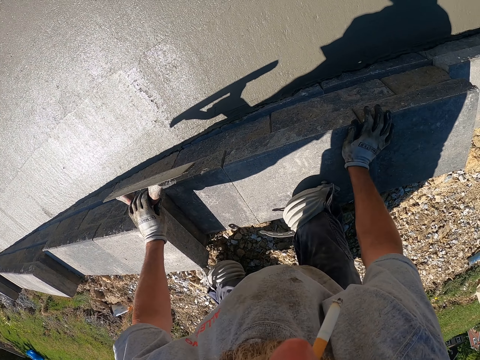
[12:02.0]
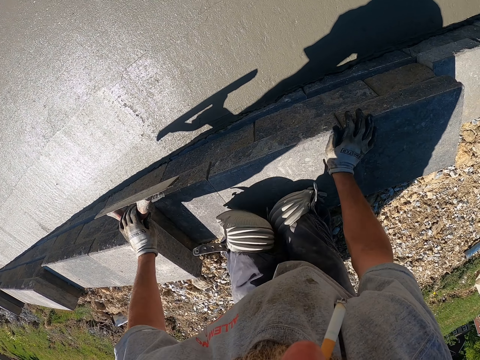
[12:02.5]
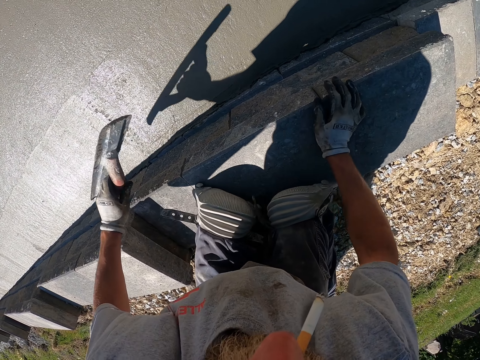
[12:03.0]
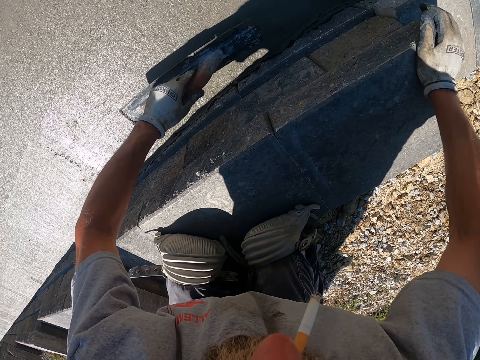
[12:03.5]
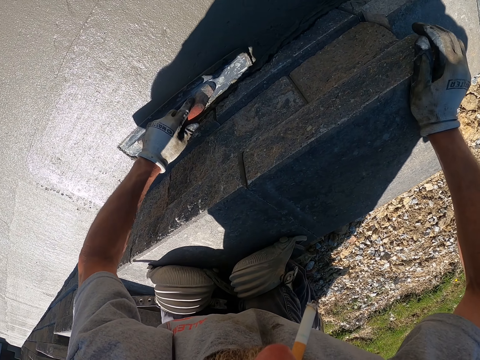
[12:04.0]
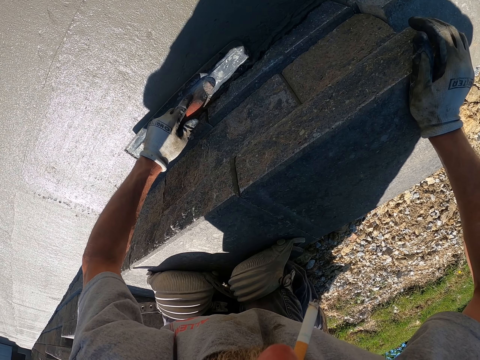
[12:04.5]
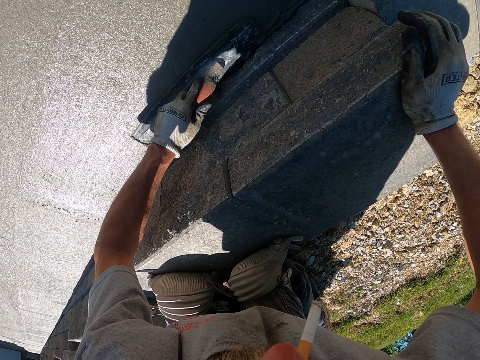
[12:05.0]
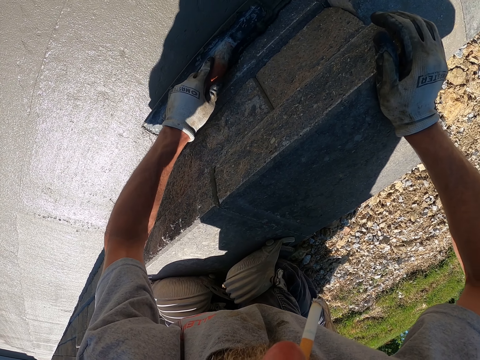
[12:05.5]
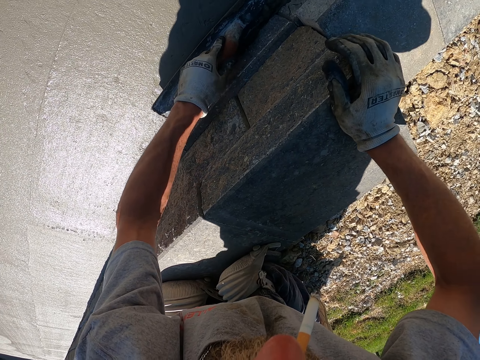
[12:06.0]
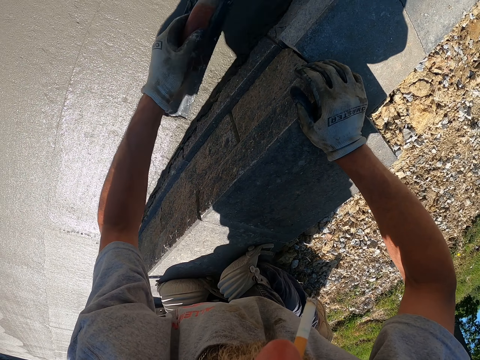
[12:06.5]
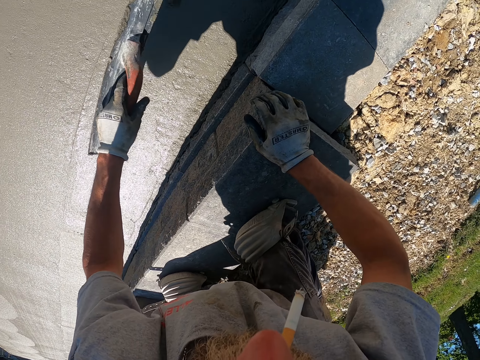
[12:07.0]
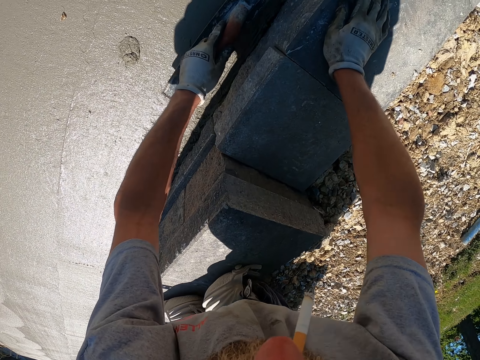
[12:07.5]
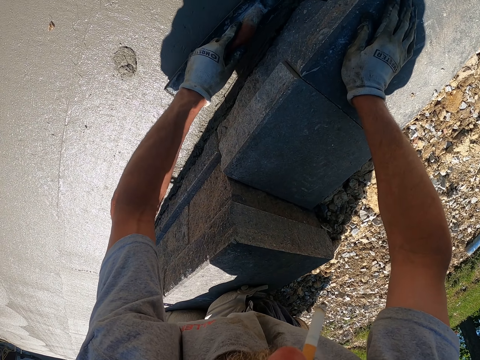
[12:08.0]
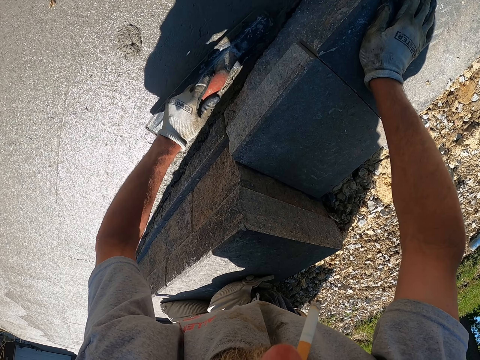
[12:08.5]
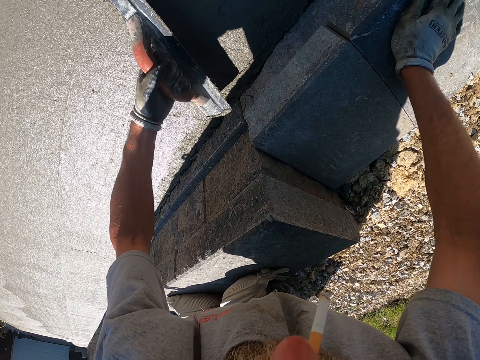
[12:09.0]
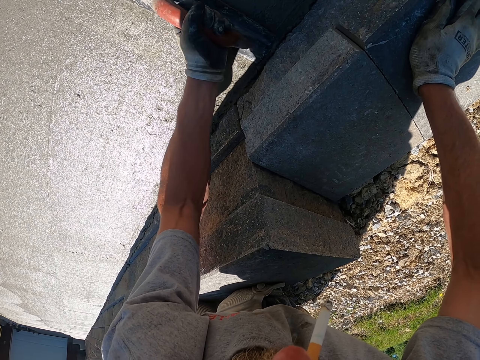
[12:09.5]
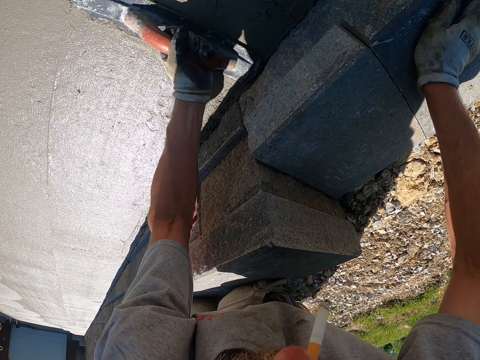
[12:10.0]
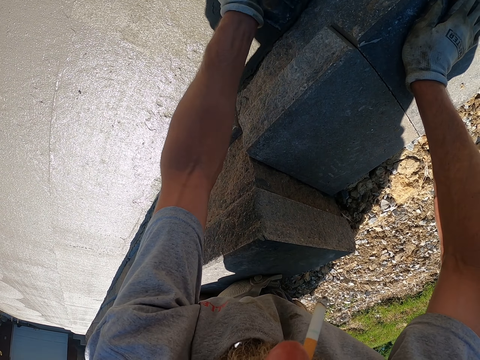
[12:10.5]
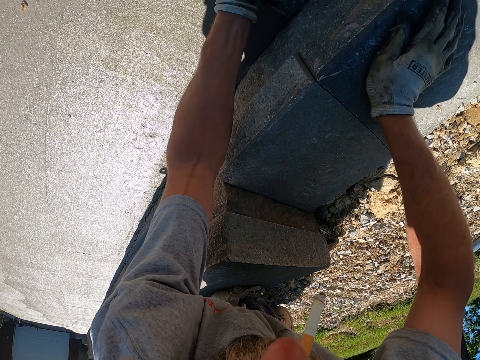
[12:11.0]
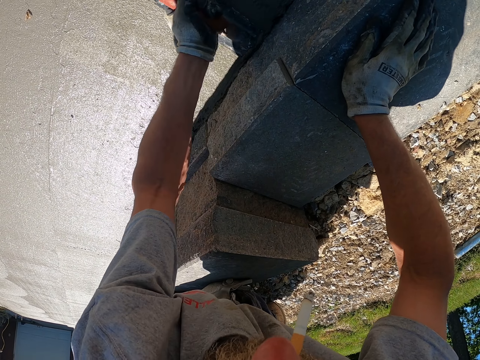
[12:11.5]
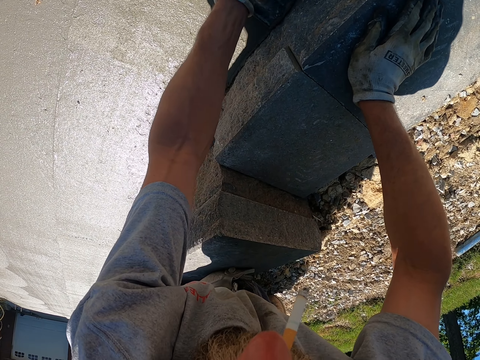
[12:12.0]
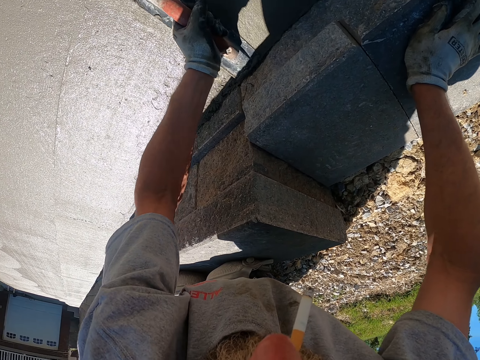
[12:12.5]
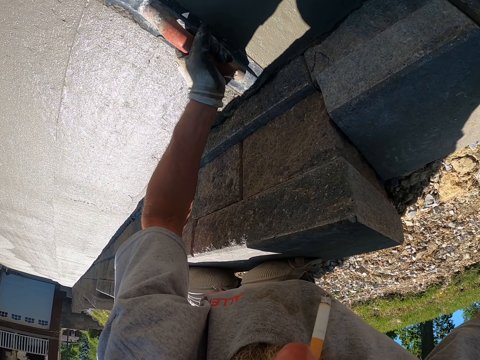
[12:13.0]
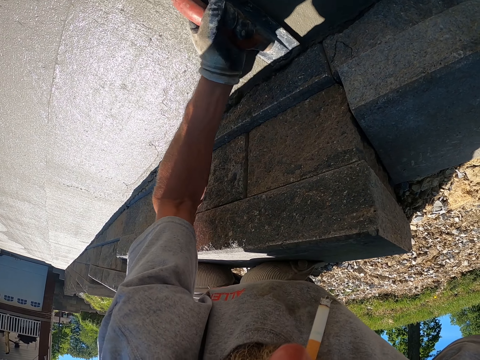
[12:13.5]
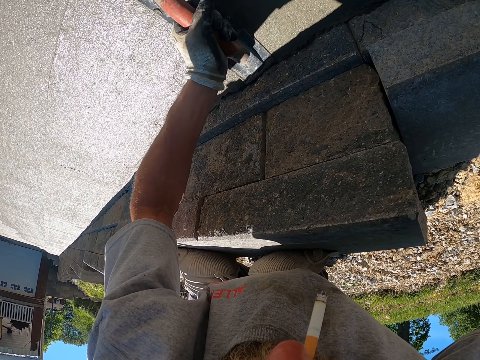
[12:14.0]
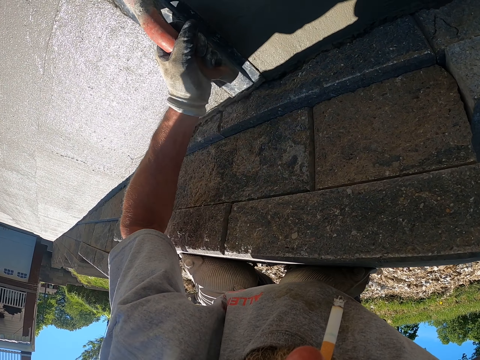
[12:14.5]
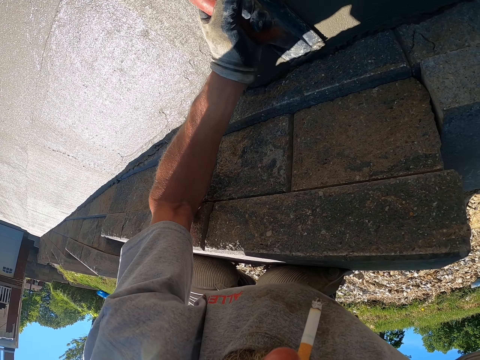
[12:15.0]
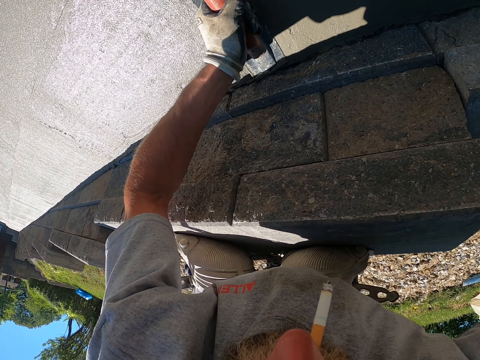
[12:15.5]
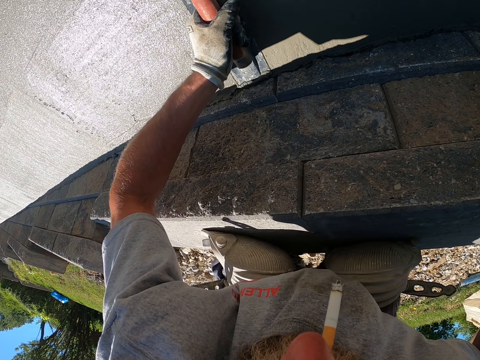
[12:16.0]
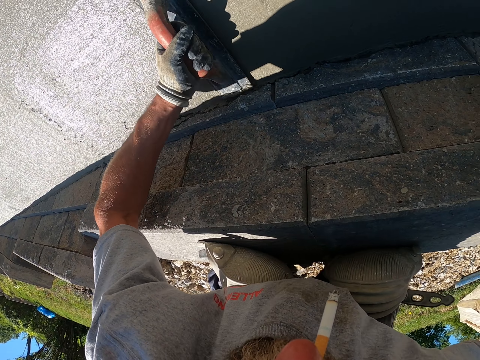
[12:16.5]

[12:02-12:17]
The camera wearer plasters the wall.

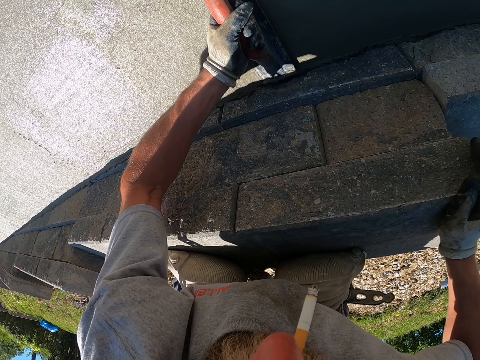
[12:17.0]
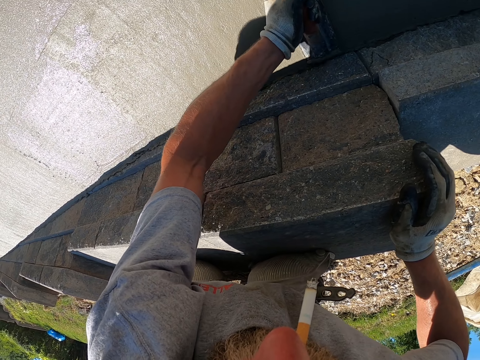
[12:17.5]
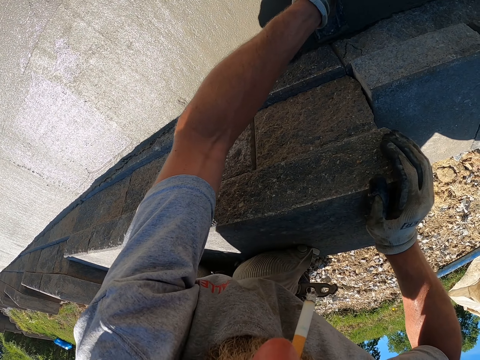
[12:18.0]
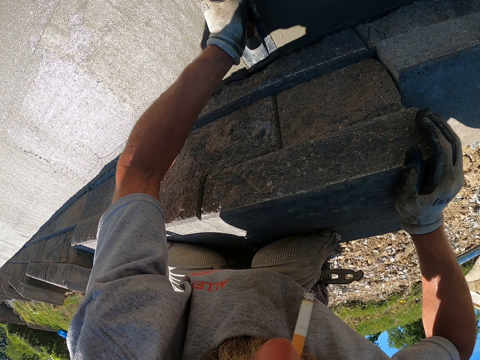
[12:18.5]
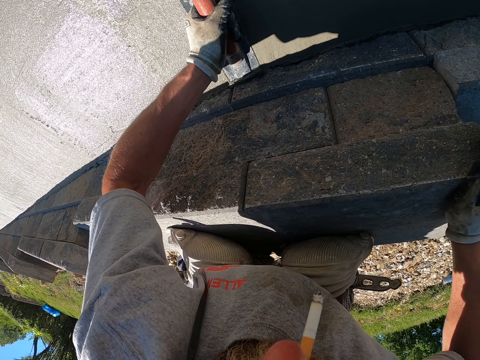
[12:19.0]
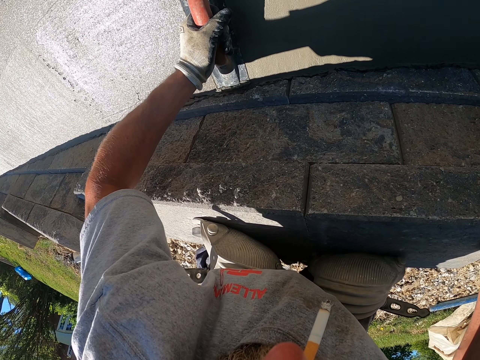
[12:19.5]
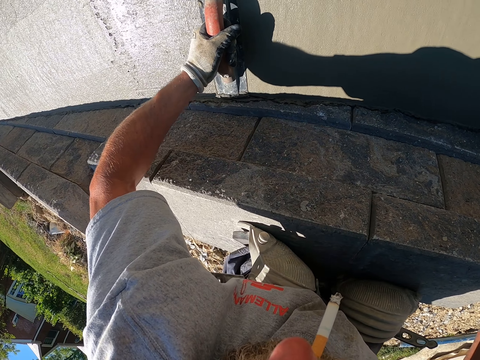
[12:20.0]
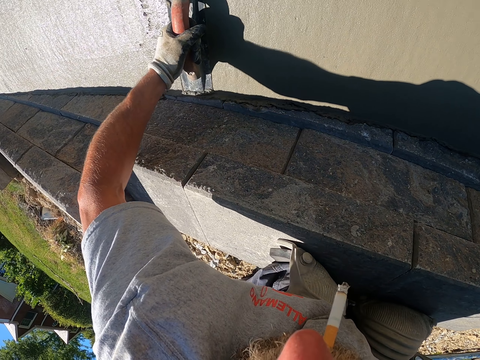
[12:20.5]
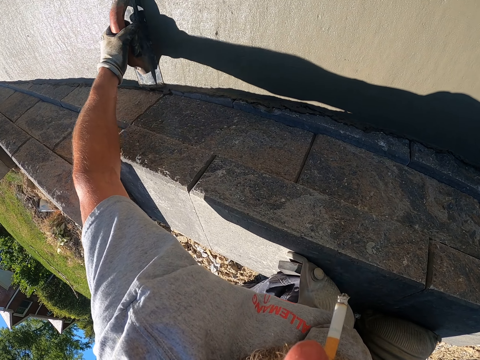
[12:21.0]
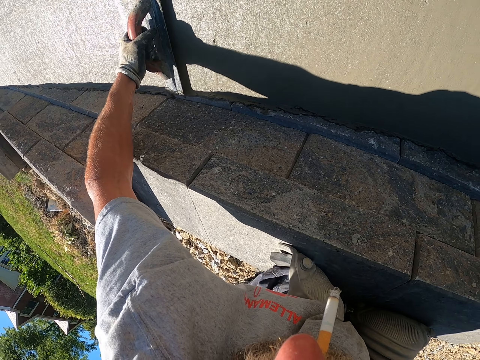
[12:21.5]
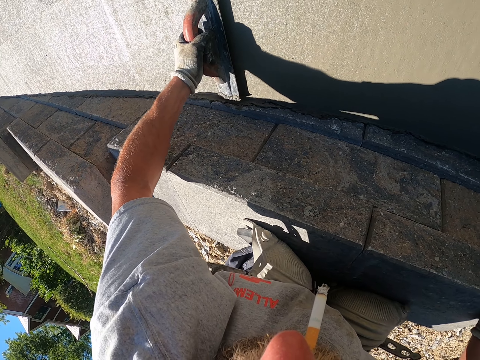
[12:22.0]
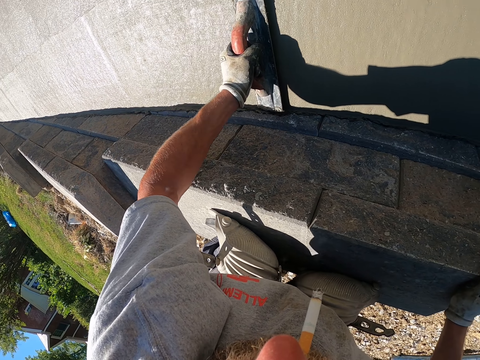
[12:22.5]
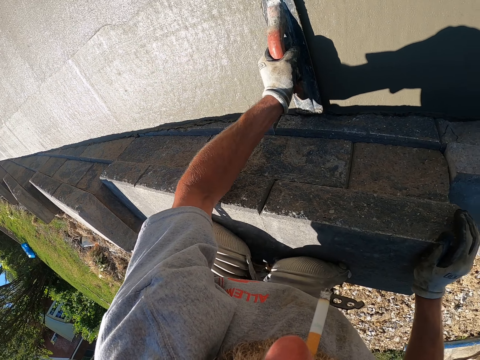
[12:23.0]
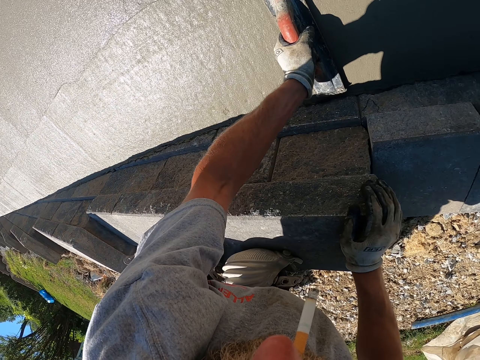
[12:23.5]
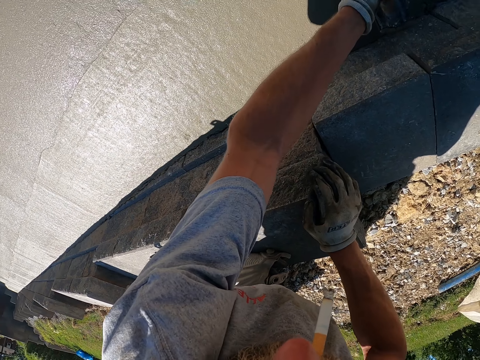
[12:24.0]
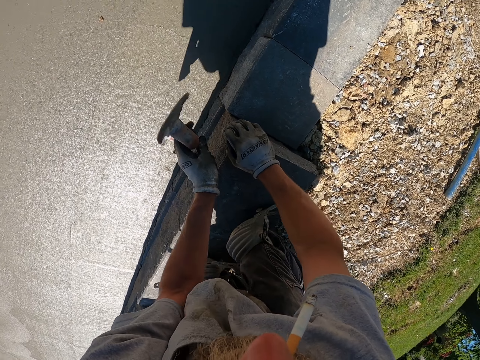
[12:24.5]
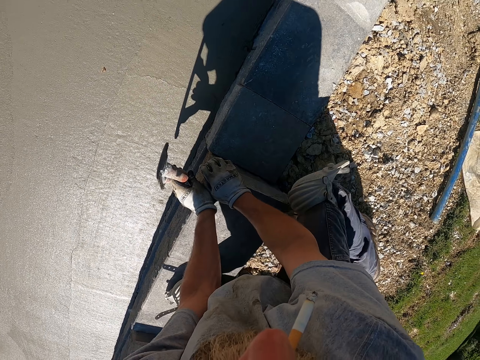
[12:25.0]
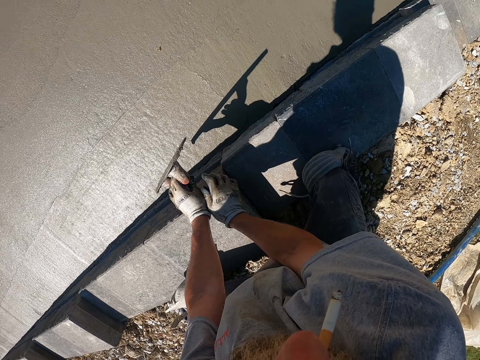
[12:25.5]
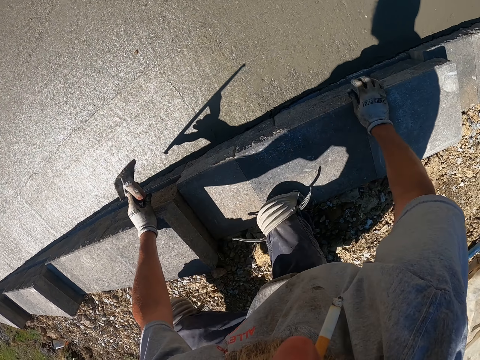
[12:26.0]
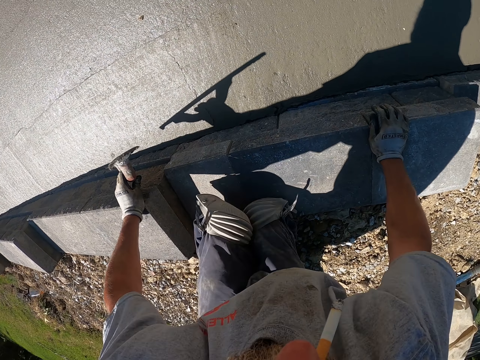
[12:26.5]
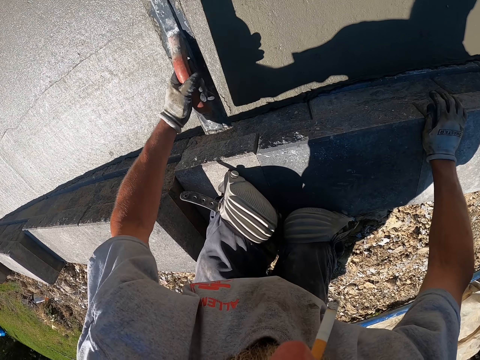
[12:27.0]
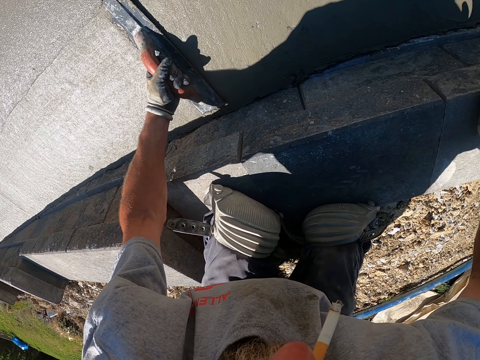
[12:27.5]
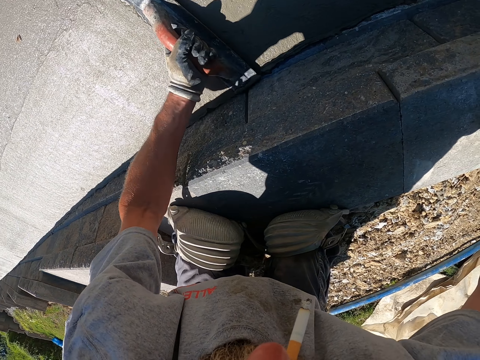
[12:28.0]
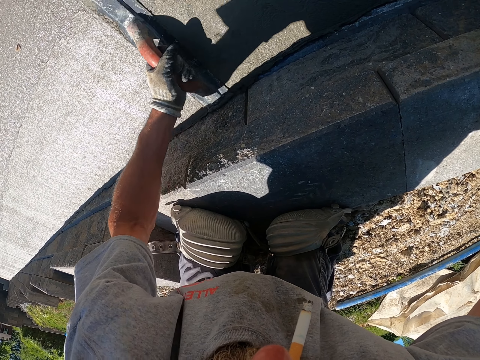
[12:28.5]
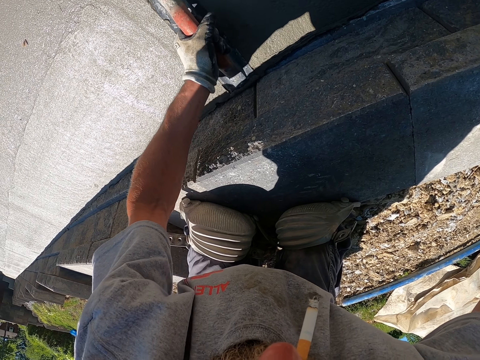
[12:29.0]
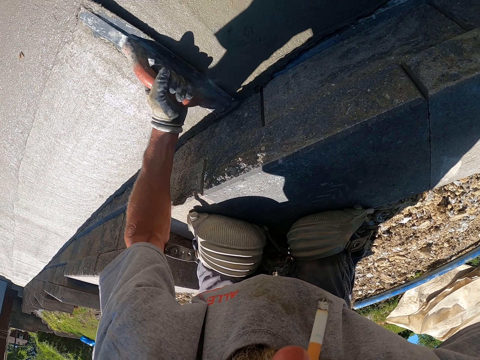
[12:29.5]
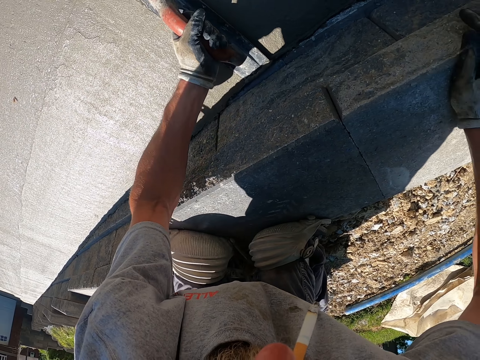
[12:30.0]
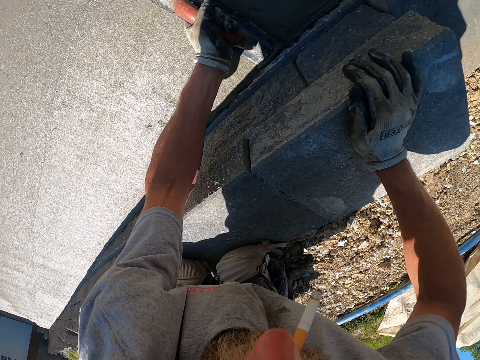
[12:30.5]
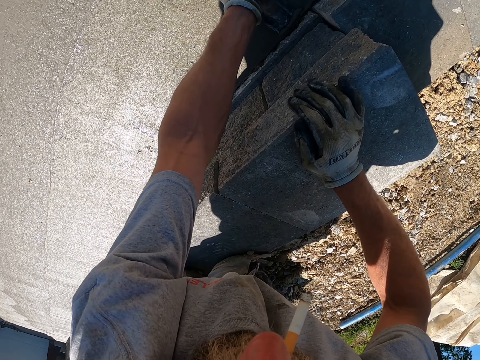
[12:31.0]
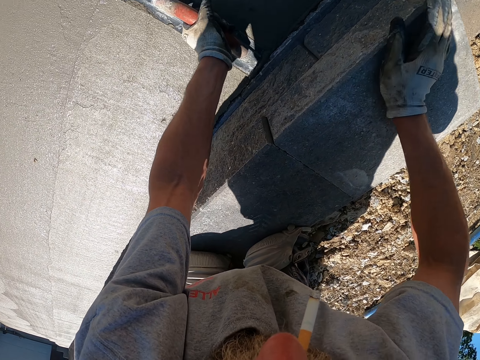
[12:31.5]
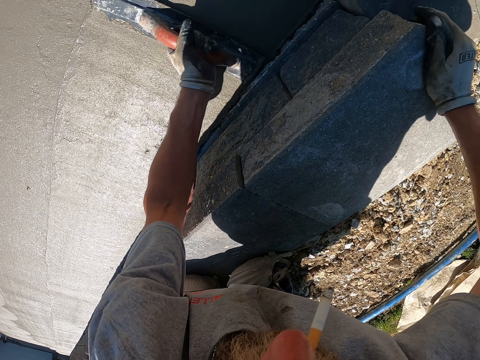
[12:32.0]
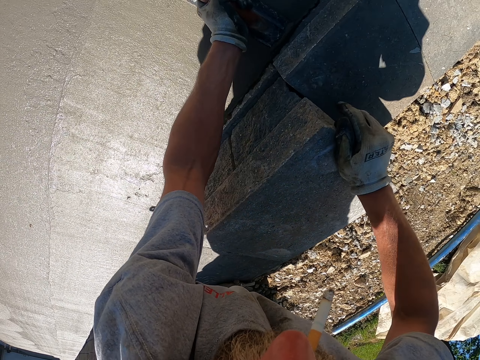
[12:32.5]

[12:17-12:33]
The camera wearer climbs down the building. They plaster the wall.
